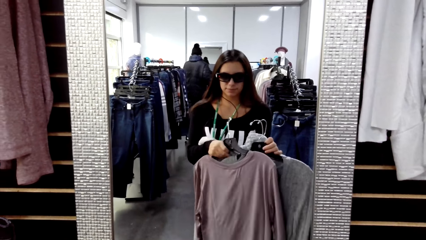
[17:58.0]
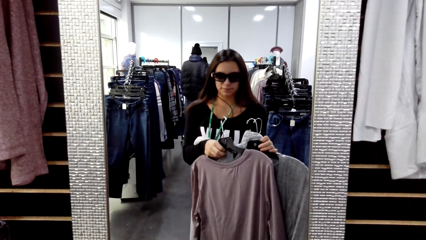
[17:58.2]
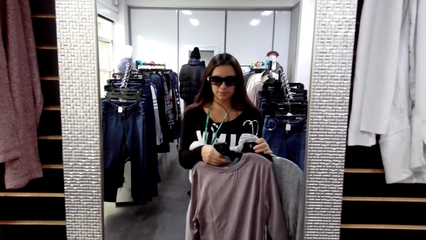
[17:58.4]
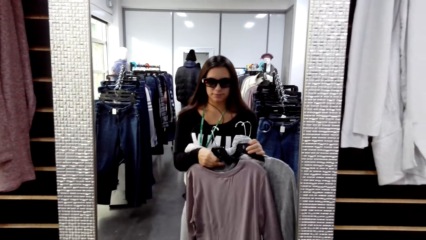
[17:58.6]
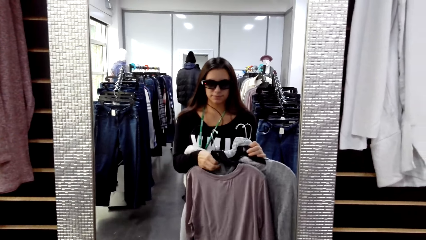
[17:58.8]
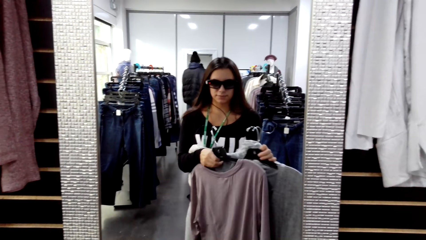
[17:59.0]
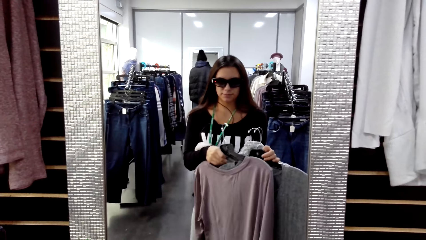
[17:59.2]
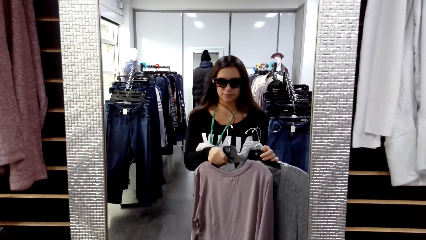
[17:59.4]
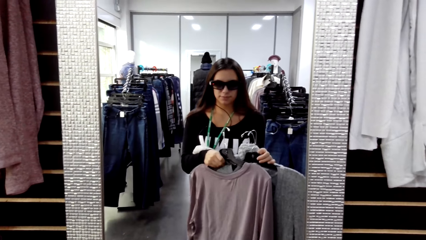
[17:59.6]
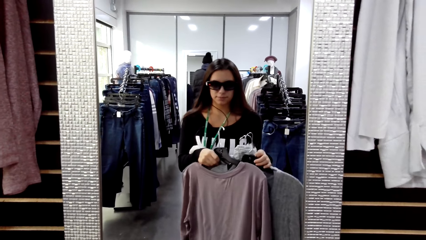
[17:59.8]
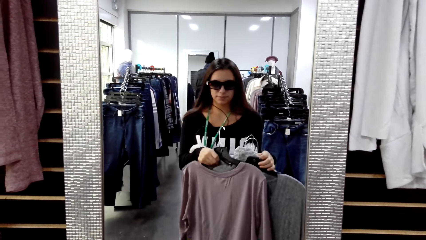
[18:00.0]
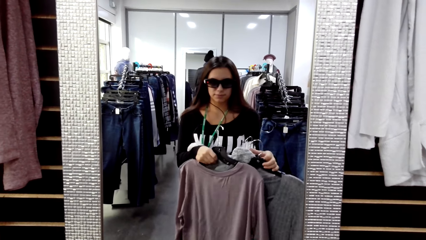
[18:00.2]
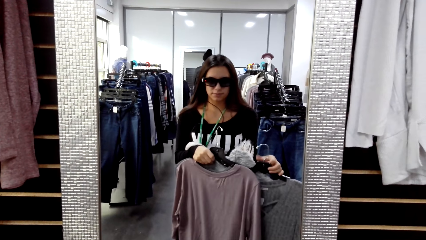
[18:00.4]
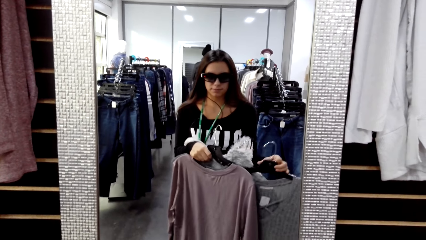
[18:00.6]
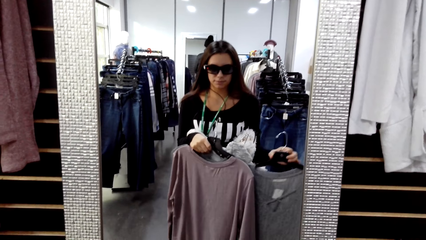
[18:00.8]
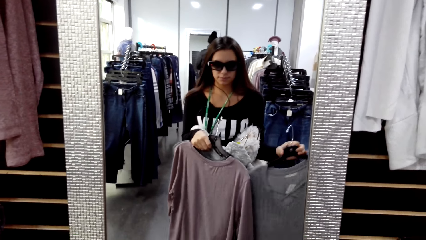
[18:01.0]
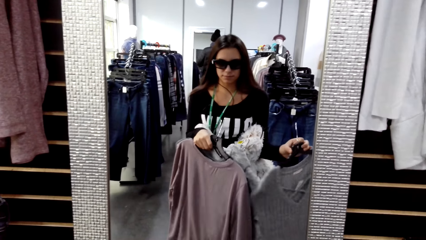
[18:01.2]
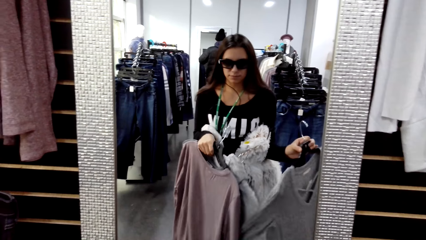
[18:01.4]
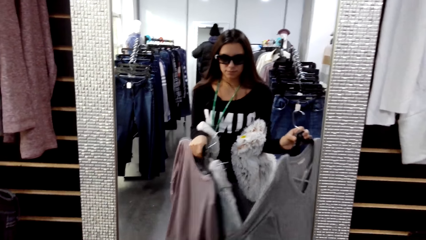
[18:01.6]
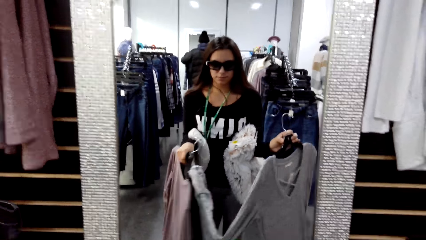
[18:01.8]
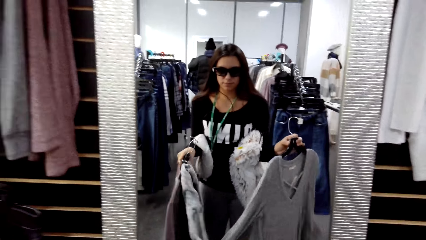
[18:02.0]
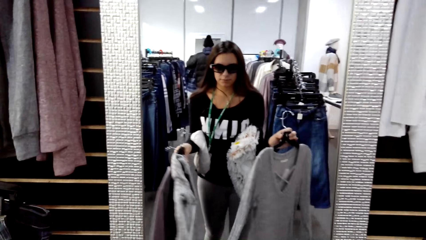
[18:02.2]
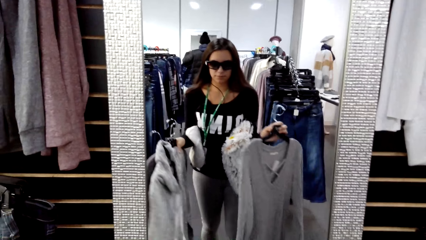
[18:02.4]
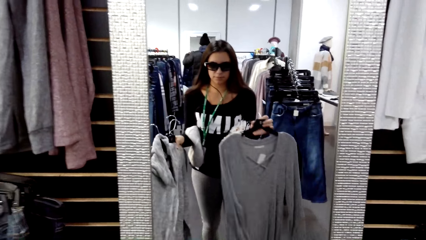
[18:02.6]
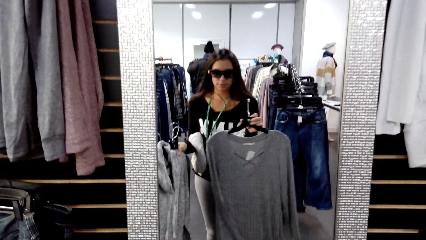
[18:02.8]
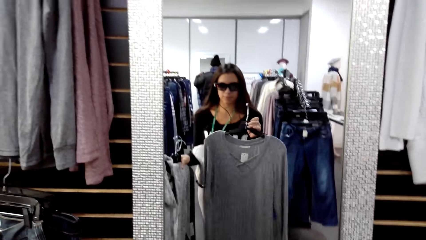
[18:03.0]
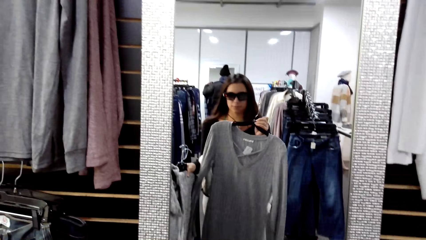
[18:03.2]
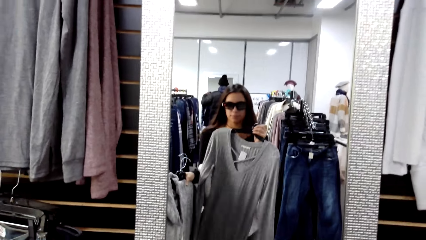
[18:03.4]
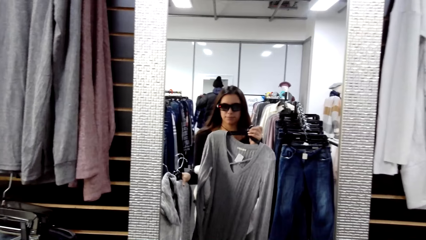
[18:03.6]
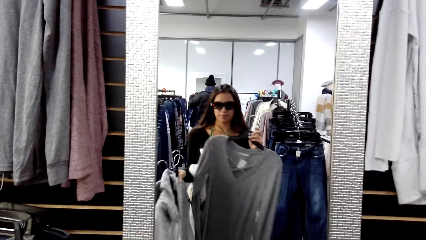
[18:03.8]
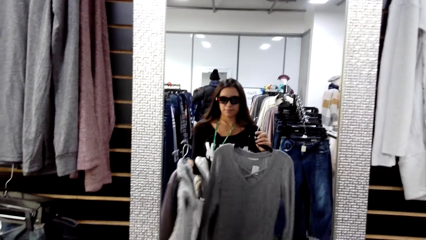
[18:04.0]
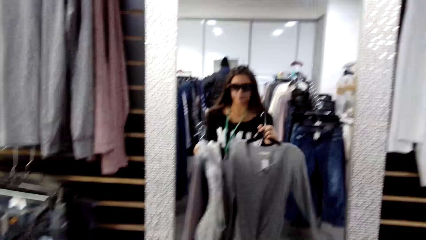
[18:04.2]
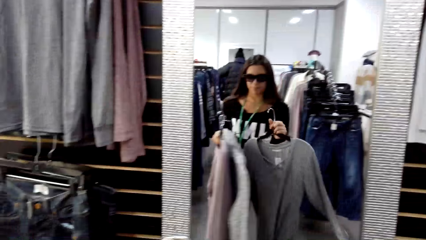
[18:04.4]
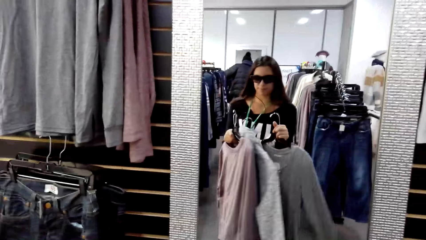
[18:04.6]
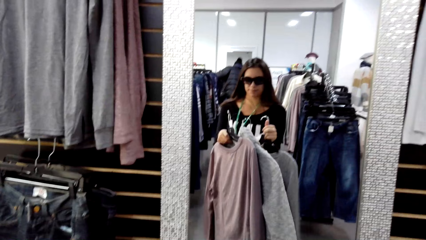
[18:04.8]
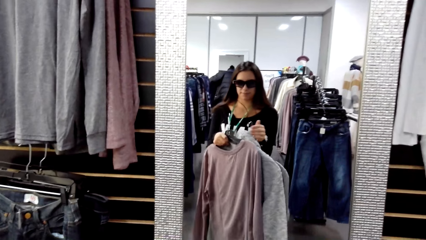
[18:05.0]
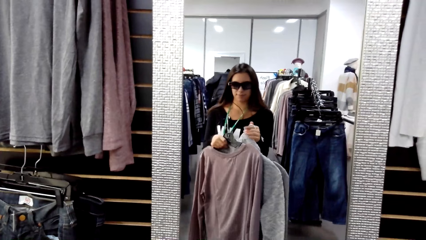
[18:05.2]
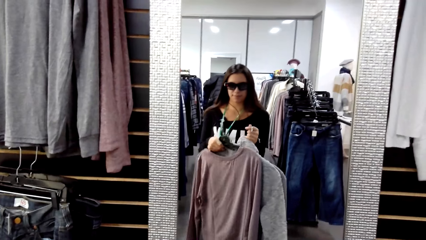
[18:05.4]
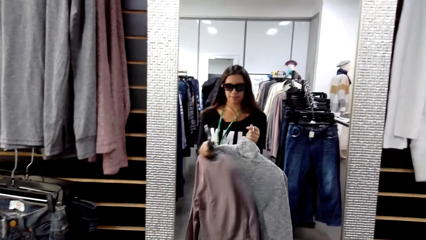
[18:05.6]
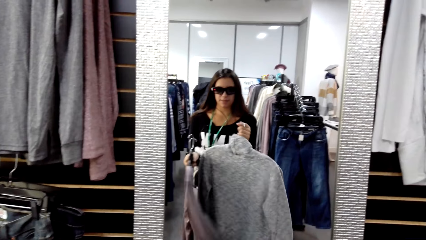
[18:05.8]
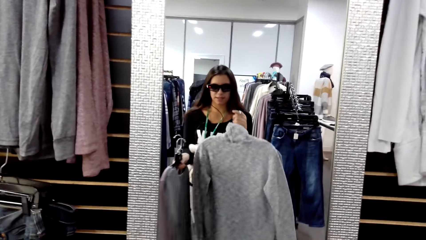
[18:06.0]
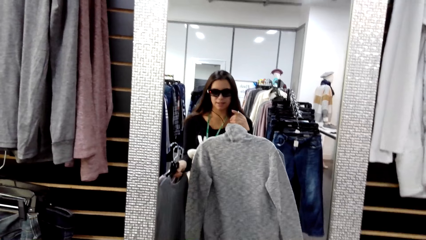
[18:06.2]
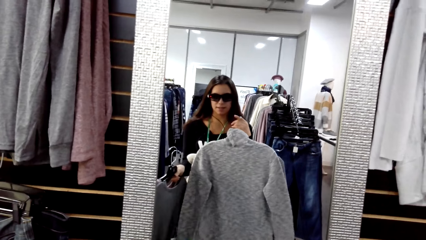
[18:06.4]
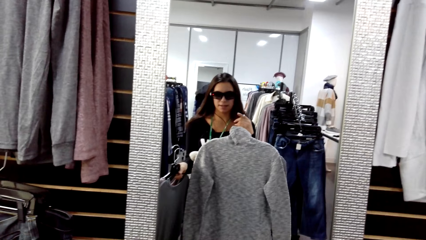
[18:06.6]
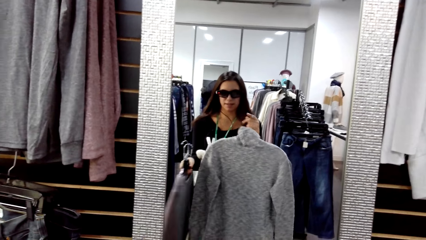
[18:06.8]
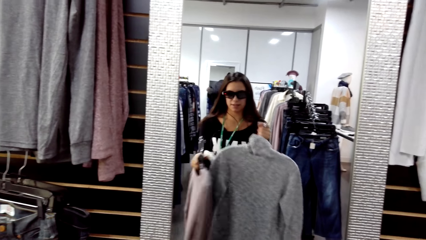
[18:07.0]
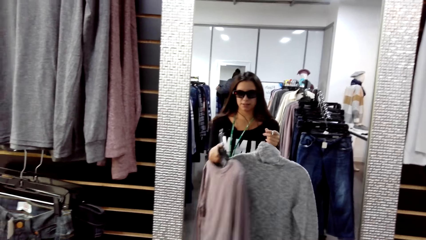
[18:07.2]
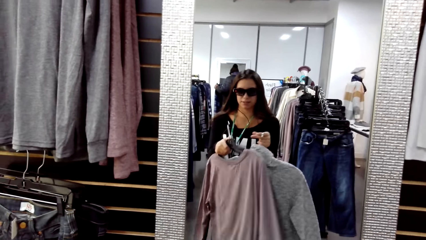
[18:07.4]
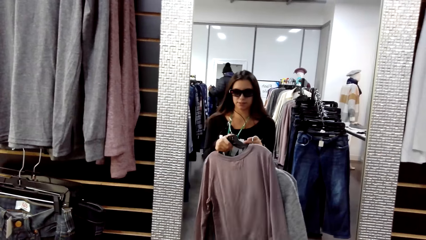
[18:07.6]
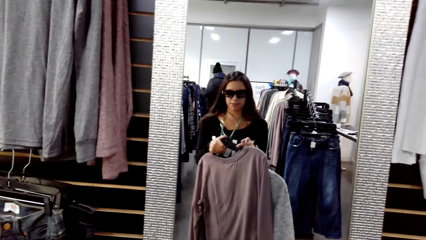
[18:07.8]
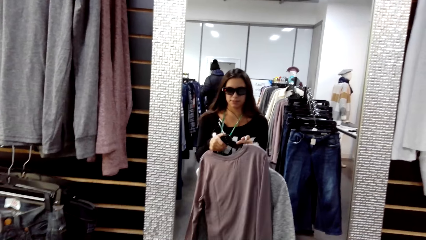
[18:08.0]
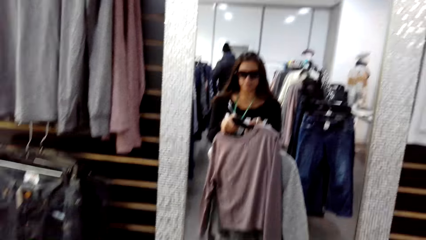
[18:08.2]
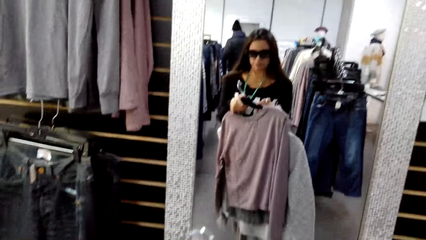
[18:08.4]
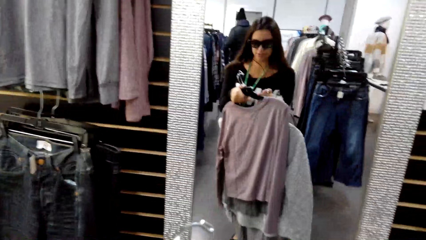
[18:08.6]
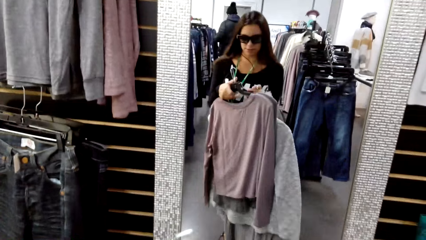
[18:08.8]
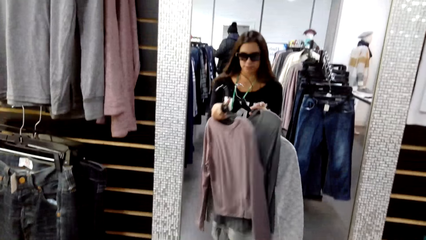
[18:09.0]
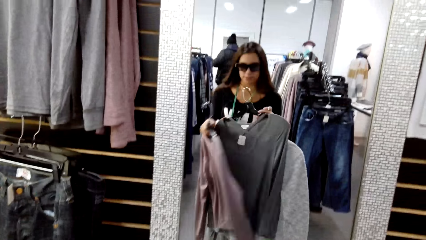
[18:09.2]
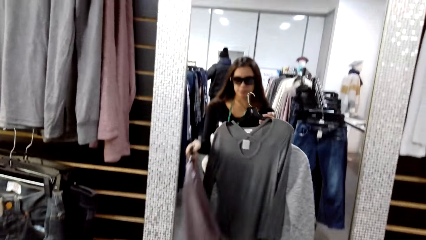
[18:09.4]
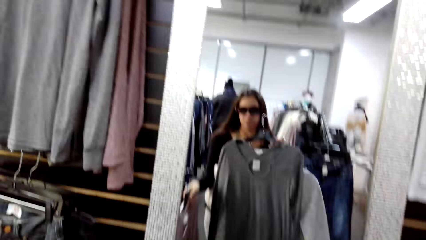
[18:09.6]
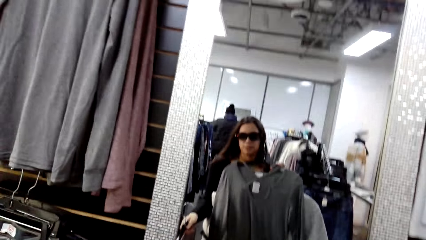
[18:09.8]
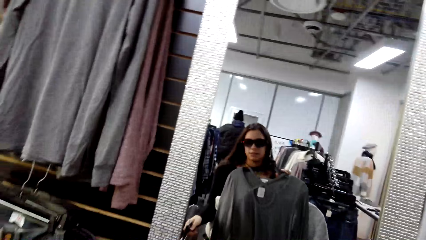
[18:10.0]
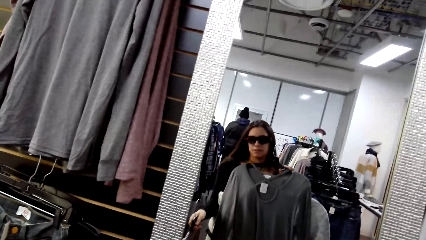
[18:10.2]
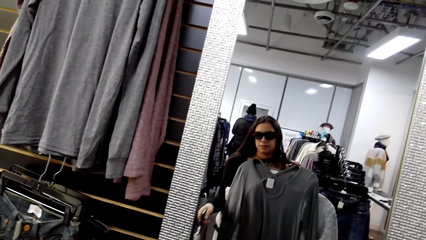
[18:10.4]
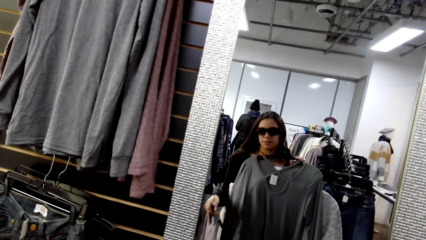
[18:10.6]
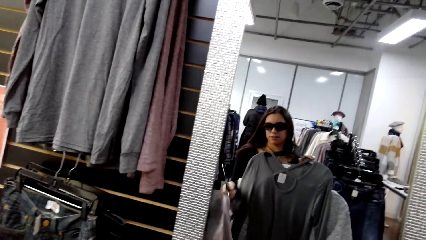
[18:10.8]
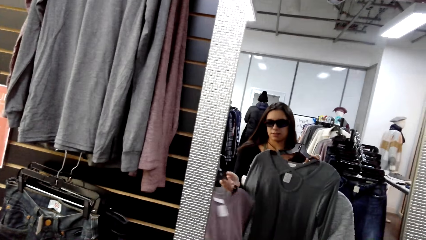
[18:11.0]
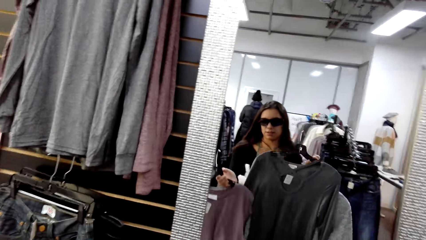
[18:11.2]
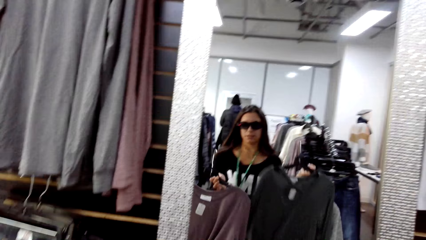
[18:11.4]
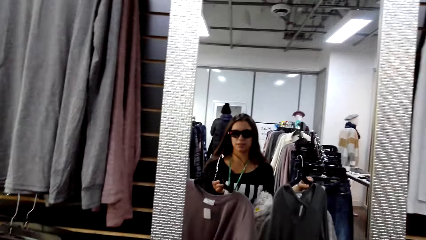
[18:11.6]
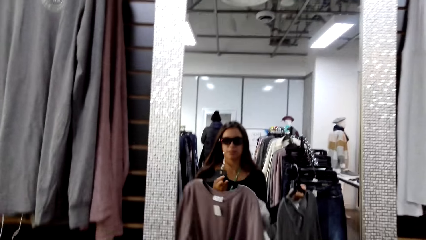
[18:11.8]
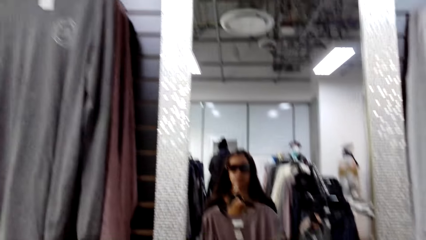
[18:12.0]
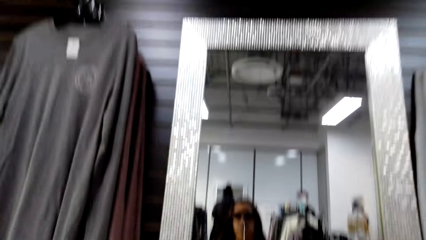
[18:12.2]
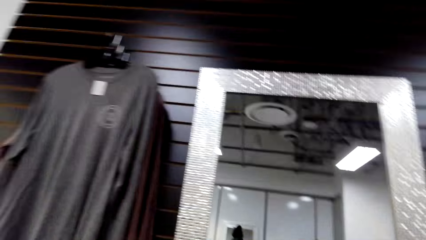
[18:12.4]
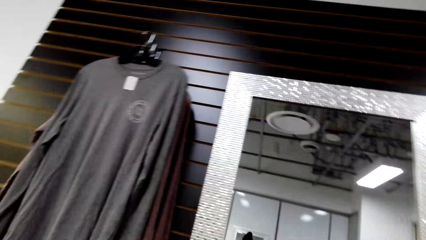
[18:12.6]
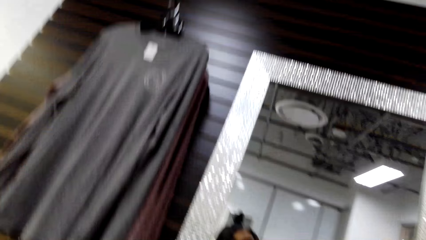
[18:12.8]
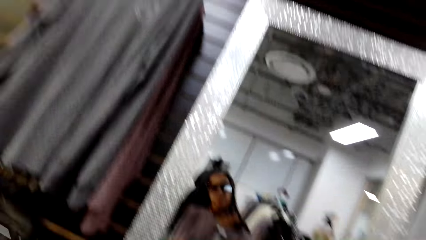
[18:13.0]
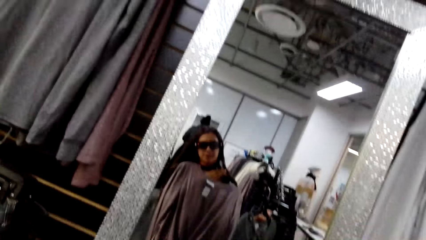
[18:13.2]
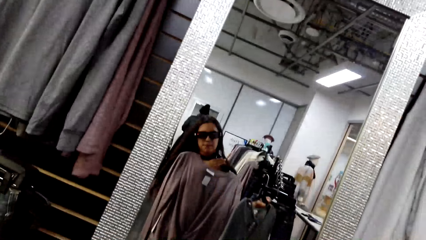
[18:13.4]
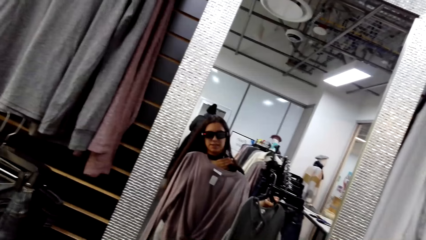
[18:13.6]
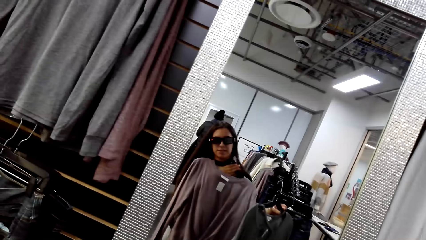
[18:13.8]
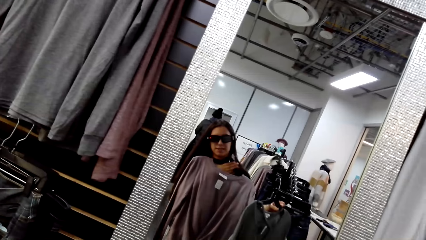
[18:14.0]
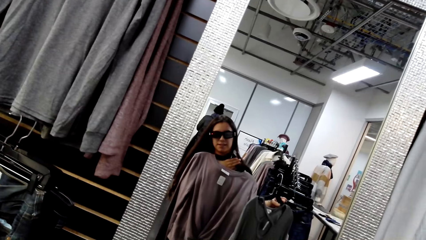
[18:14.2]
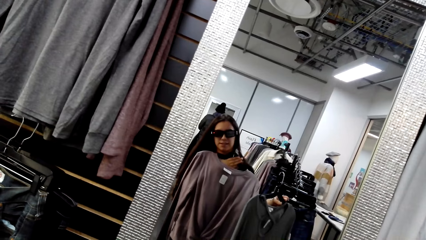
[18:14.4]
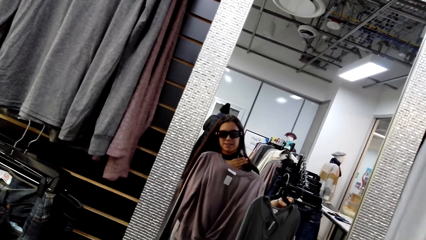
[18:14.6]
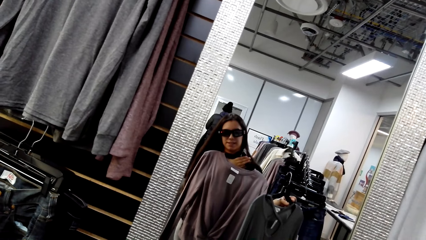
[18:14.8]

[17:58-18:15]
The camera wearer looks at the clothes in the mirror.
